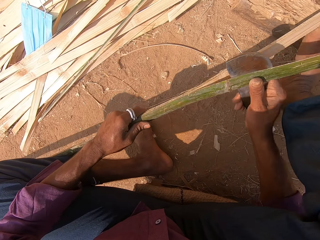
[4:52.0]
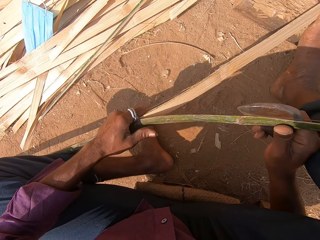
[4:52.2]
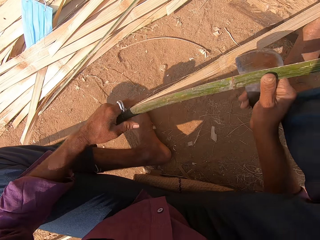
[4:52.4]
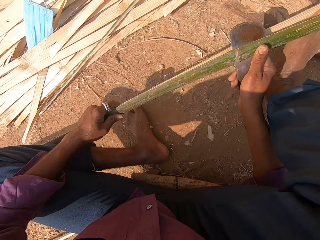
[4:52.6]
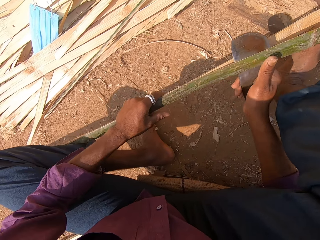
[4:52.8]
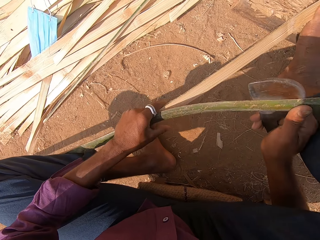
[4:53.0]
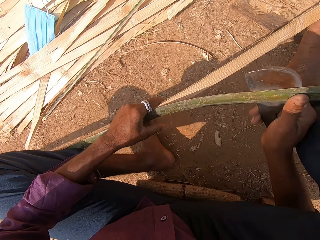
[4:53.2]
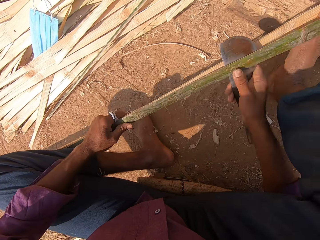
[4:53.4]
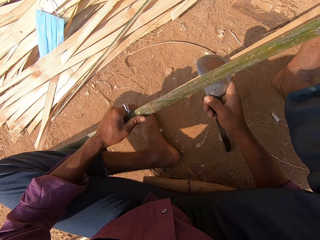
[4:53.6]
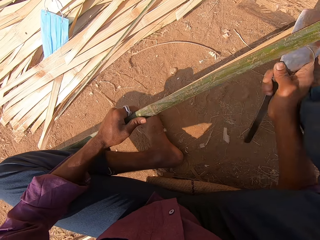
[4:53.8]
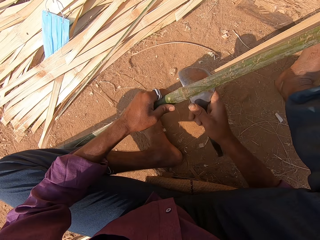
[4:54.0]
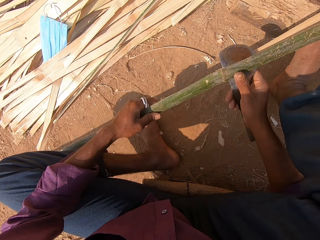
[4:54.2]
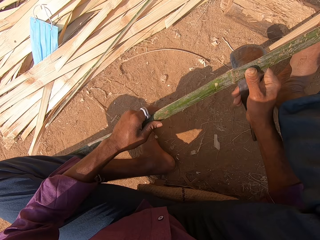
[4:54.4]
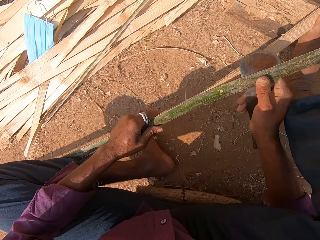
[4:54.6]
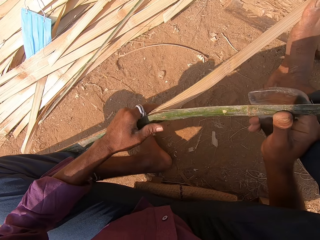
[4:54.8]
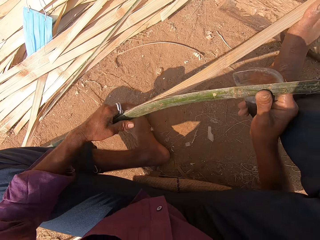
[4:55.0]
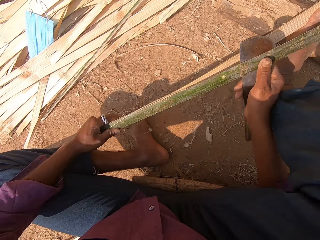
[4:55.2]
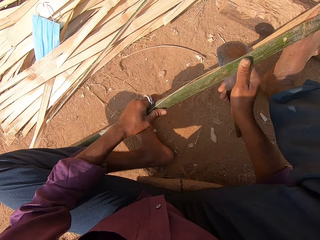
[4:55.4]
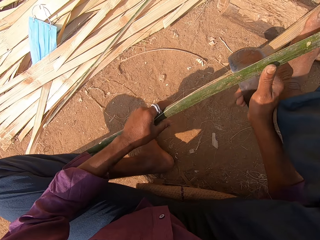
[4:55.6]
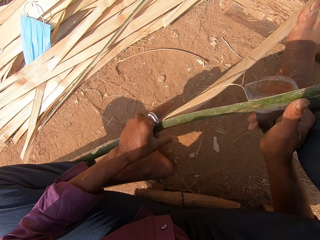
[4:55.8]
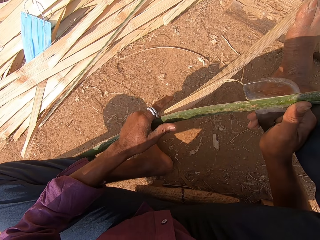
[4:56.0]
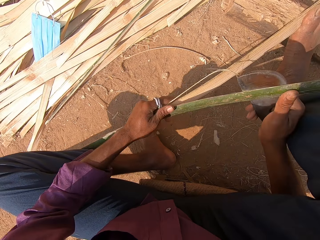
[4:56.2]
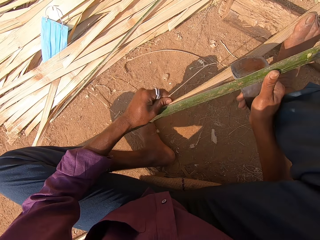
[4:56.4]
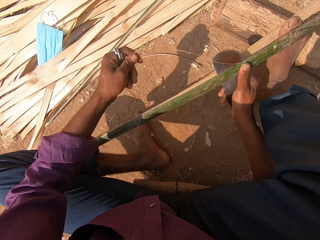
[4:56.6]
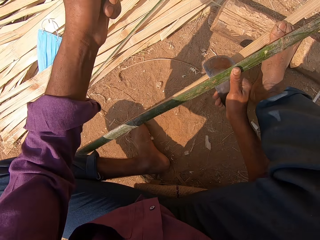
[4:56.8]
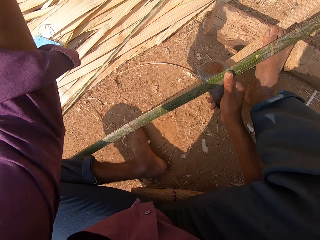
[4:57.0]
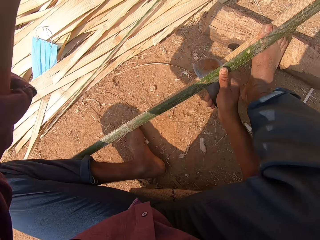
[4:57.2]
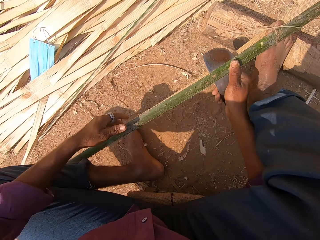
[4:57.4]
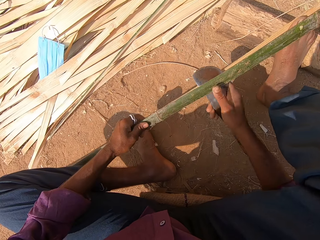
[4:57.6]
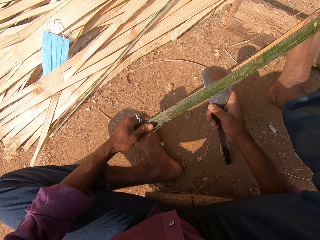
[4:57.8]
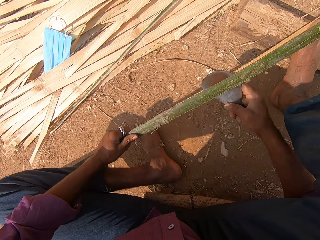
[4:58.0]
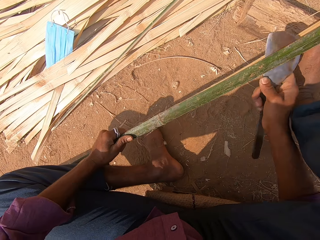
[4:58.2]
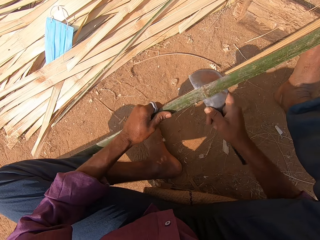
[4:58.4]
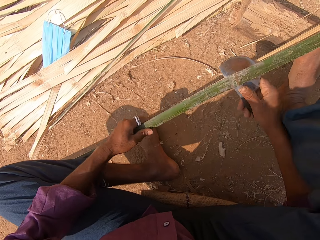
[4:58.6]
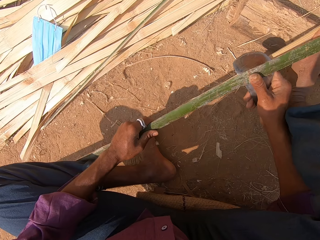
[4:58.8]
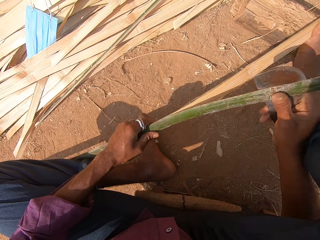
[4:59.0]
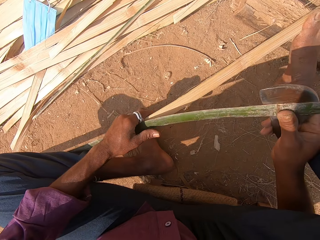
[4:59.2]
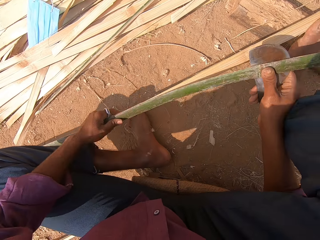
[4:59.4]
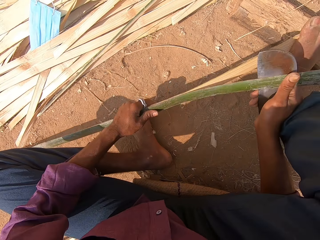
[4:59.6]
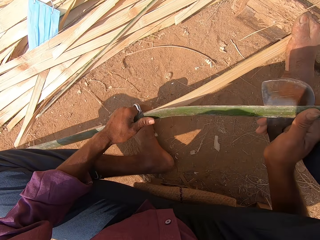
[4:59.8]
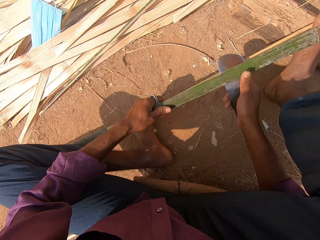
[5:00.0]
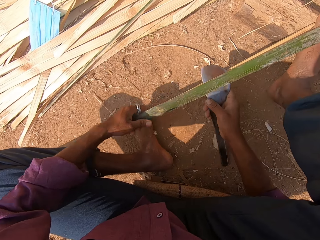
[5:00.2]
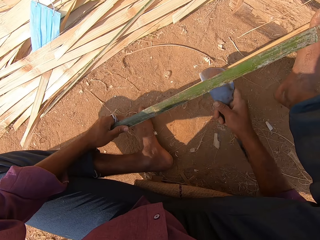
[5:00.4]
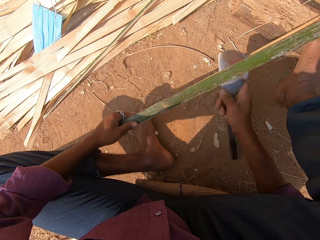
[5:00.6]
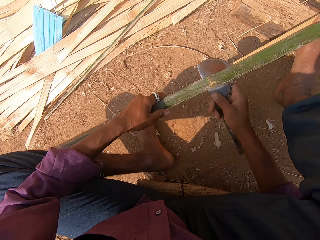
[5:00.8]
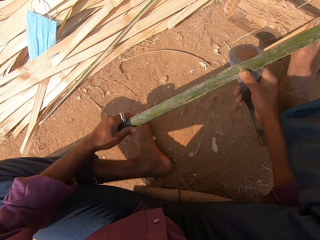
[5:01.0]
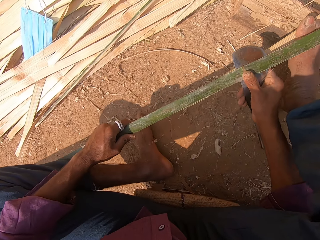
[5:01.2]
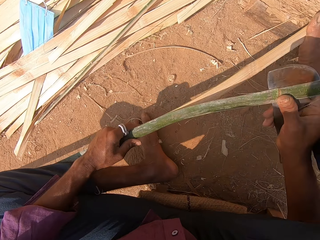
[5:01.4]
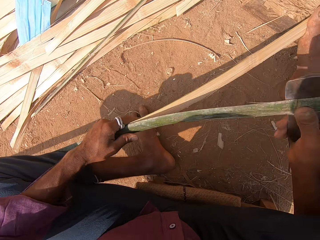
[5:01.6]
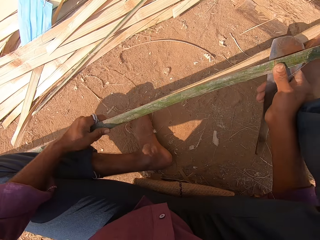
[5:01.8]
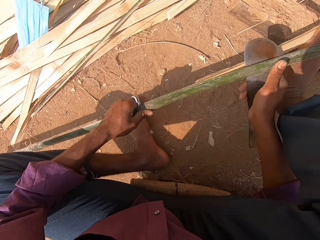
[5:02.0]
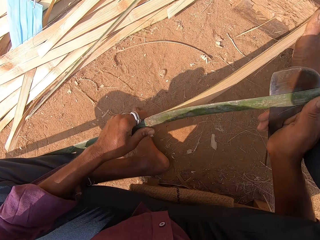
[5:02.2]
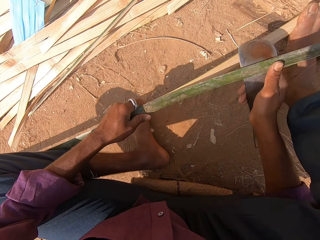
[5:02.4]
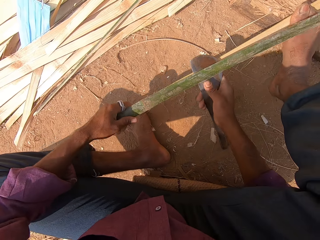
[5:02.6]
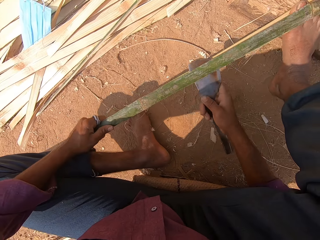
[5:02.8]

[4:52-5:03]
The camera wearer interacts with a child. He pulls a shaft from the bamboo strip with his left hand. He lifts the left hand. He drops the shaft in his left hand on the ground. He holds the bamboo strip with his left hand and slices the bamboo strip in his left hand with the hand sickle in his right hand.

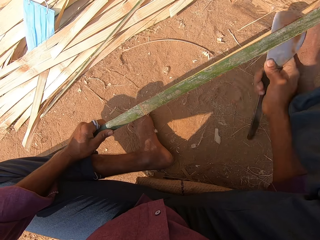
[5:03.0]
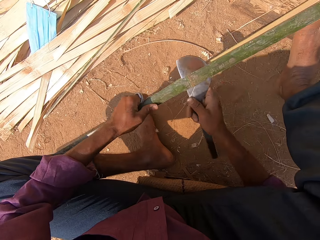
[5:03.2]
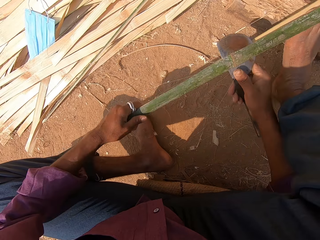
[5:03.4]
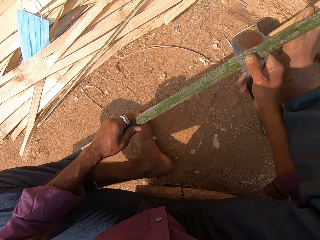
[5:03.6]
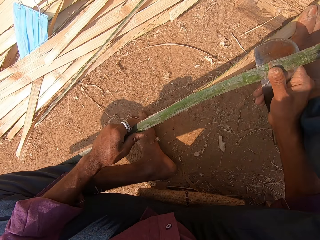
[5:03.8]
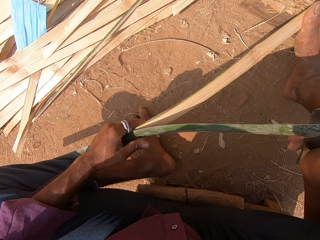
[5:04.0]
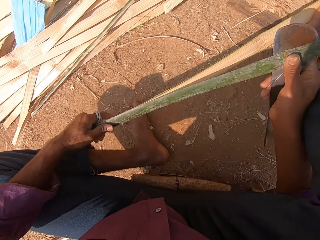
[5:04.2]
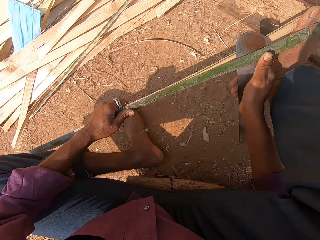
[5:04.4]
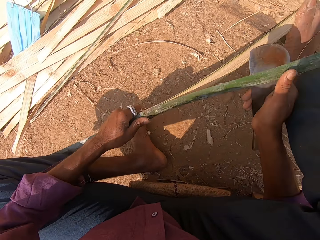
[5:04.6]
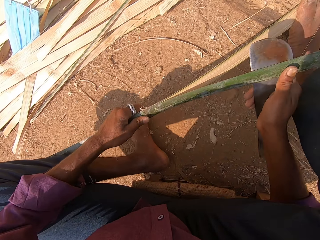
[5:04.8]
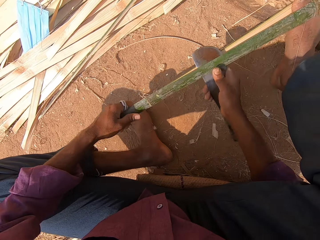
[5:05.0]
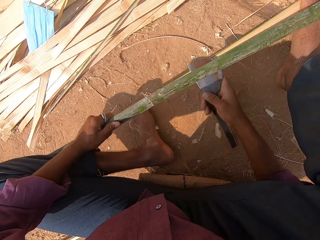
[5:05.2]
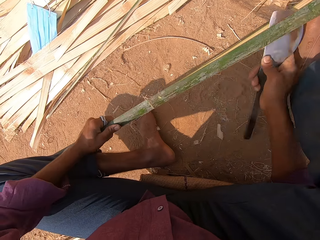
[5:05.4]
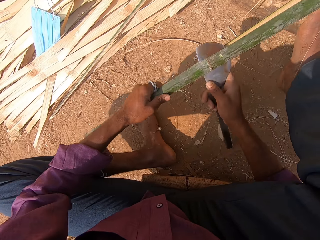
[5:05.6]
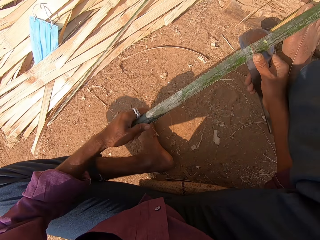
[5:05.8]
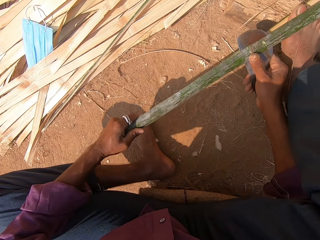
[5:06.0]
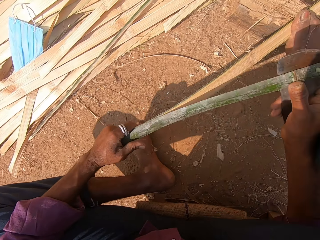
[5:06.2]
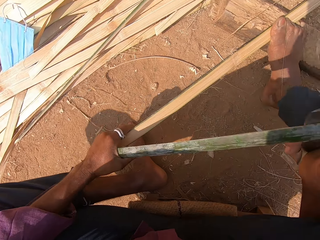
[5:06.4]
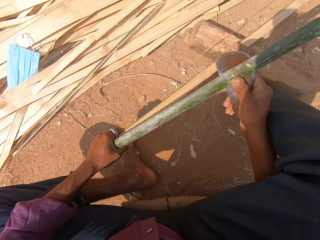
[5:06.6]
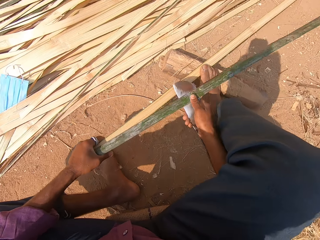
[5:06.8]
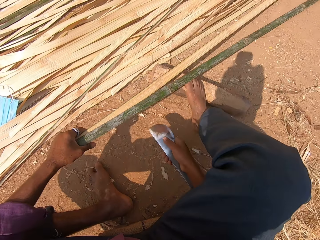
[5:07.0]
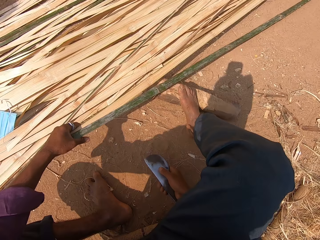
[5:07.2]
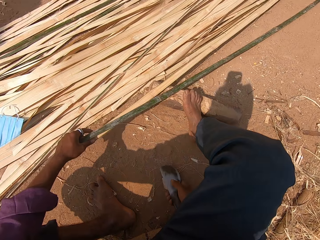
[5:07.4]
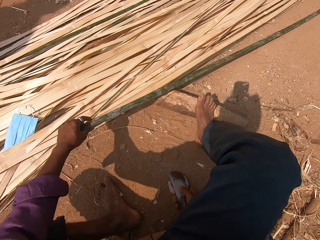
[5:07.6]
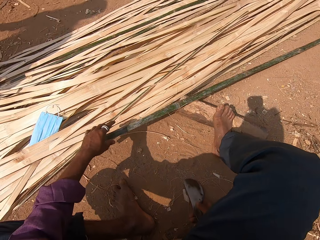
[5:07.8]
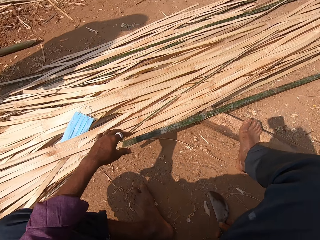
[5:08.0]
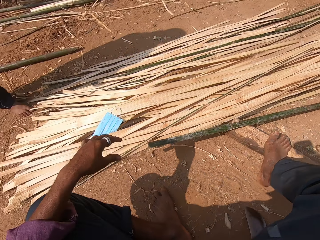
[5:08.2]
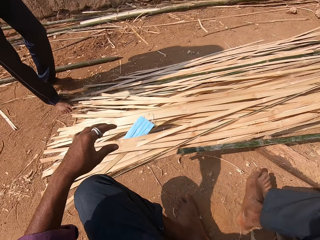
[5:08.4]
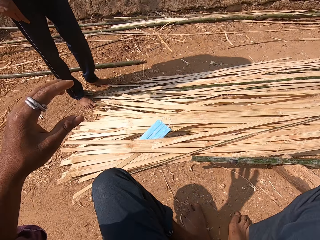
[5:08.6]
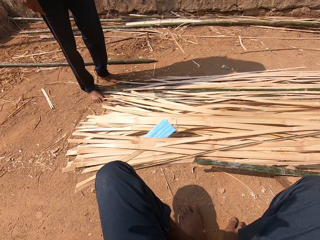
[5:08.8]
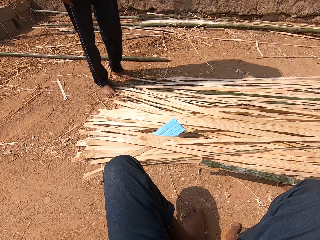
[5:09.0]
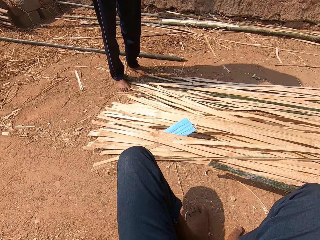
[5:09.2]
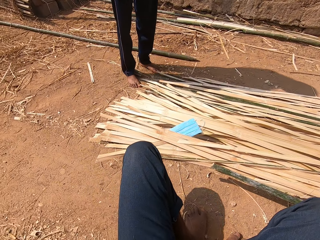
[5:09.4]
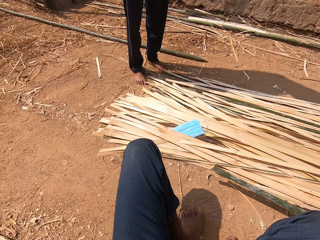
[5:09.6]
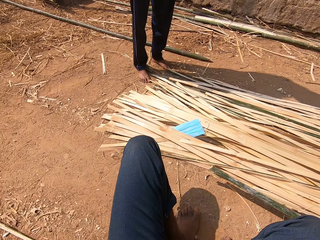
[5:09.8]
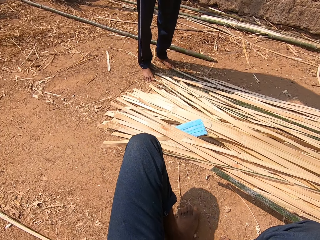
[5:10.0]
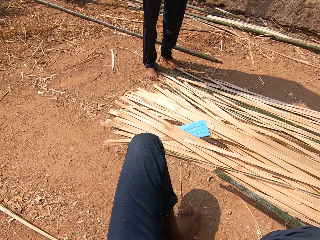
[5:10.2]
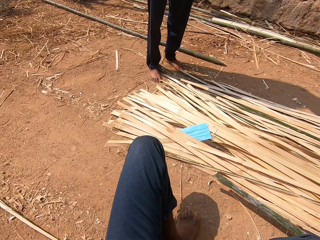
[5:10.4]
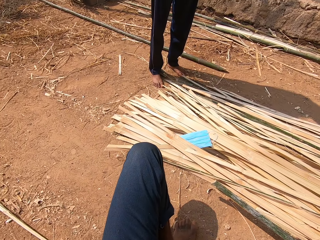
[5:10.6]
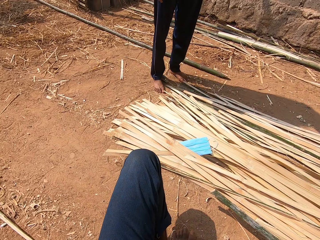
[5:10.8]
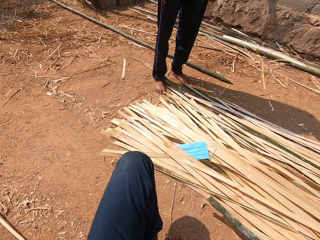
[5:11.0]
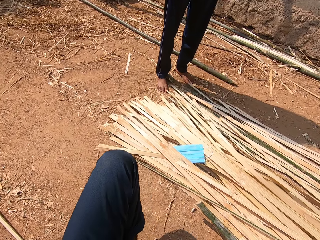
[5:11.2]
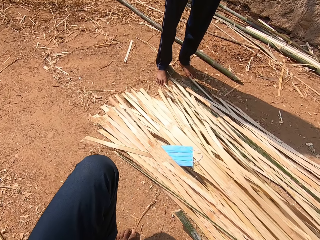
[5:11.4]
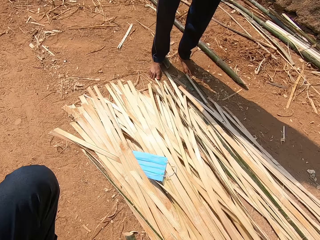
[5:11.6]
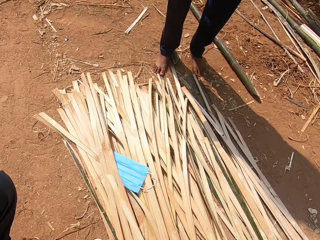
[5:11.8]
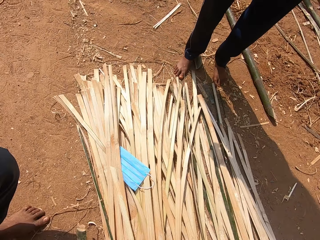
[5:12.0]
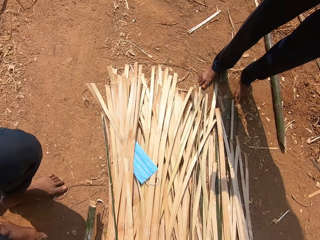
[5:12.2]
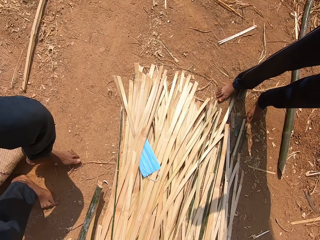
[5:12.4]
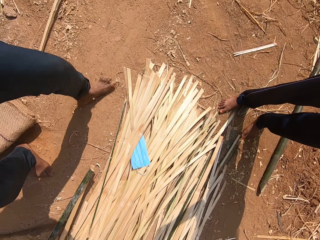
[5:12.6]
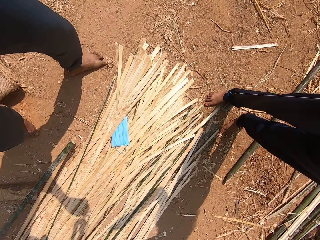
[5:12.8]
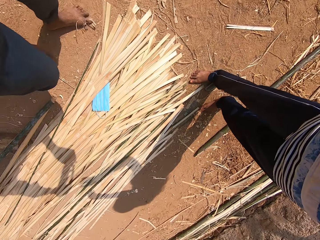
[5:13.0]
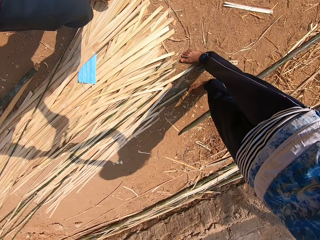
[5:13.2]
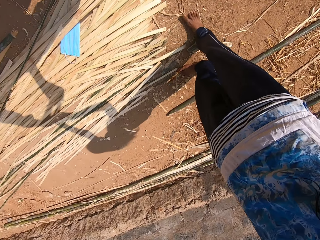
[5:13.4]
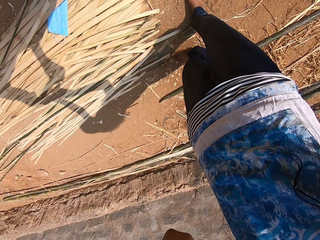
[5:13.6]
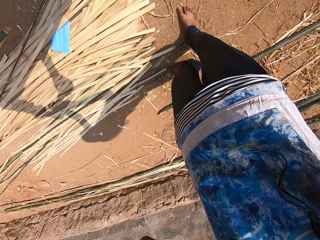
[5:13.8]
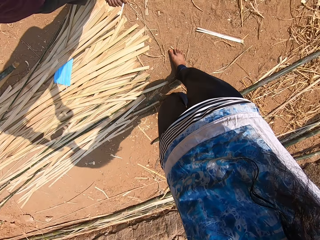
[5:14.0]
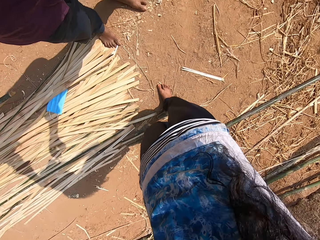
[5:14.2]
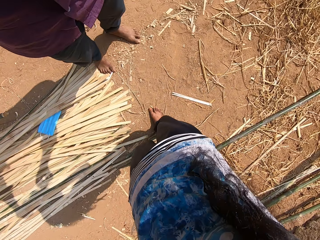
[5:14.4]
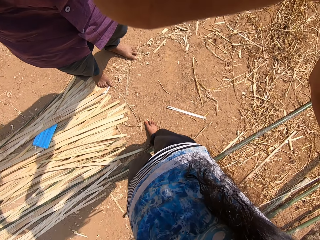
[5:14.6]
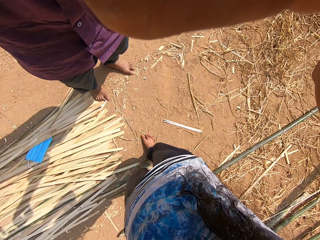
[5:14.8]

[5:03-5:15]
The camera wearer moves the weave. He drops the bamboo strips in his left hand on the ground. He pulls back the left hand. He interacts with a woman. He lifts the left hand. He adjusts the camera. He stands up. He makes a step. He adjusts the camera.
